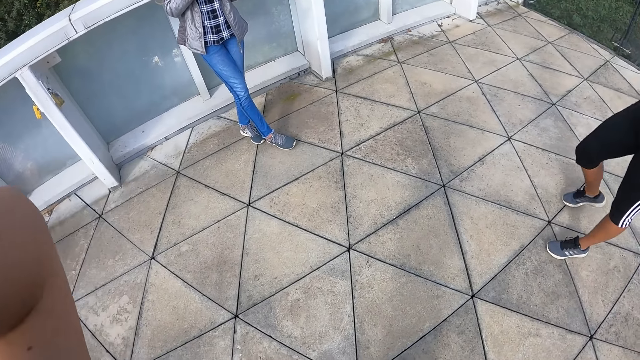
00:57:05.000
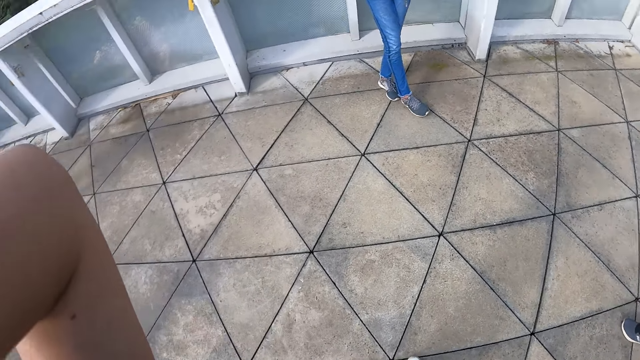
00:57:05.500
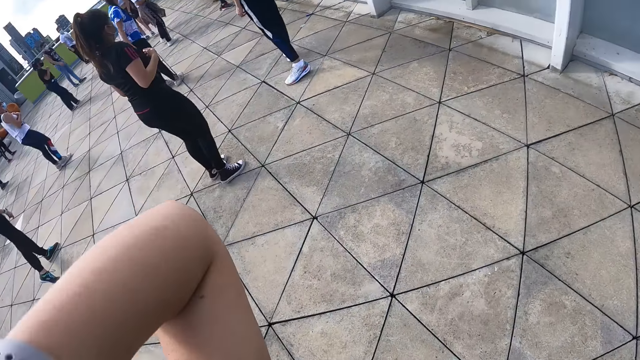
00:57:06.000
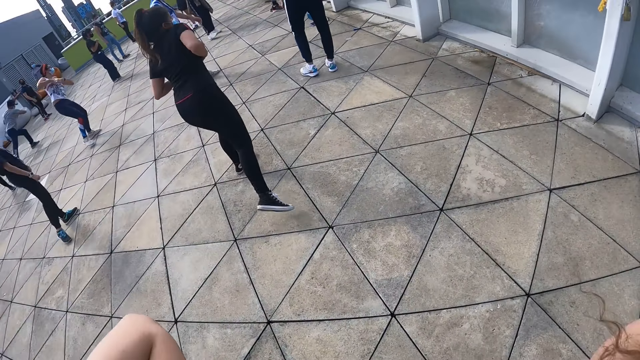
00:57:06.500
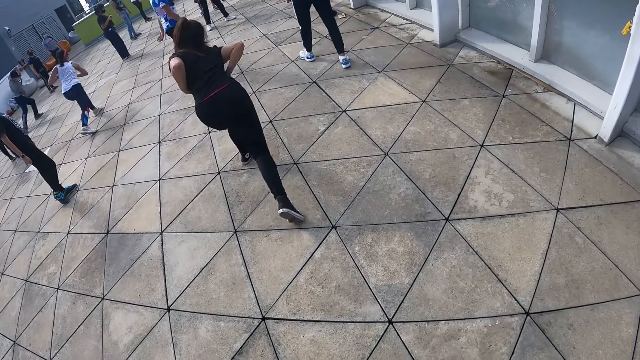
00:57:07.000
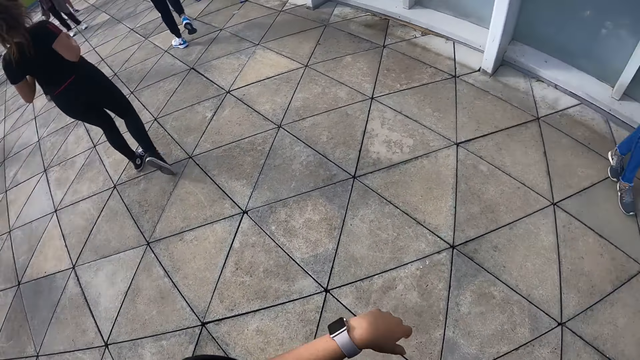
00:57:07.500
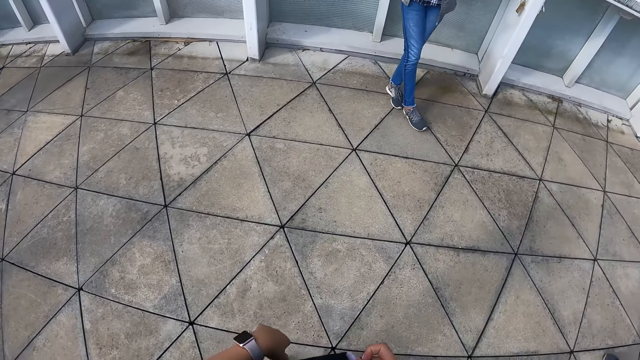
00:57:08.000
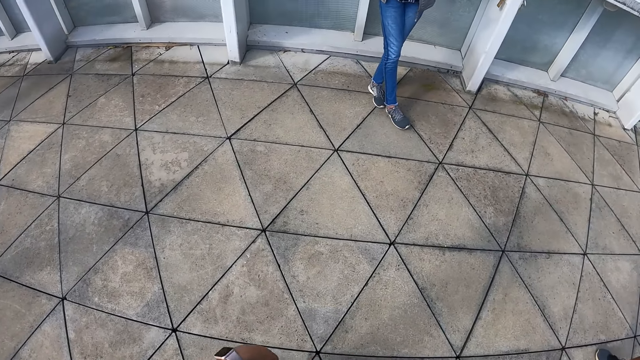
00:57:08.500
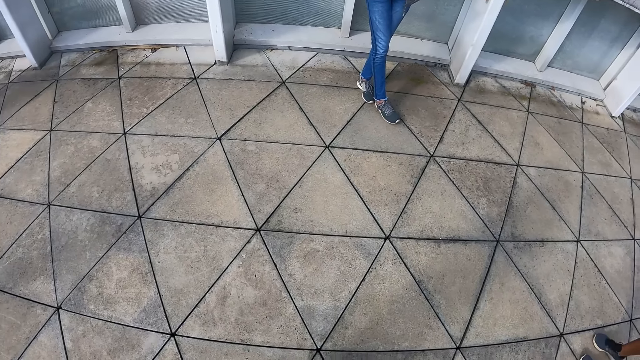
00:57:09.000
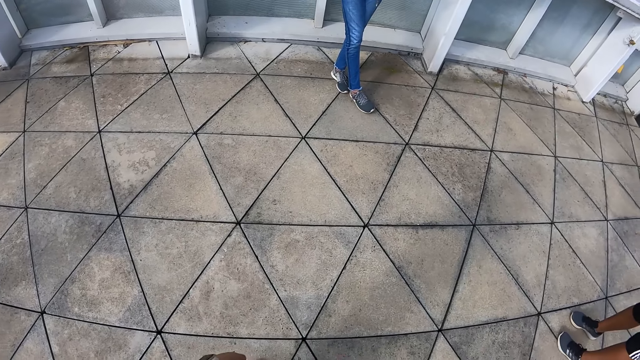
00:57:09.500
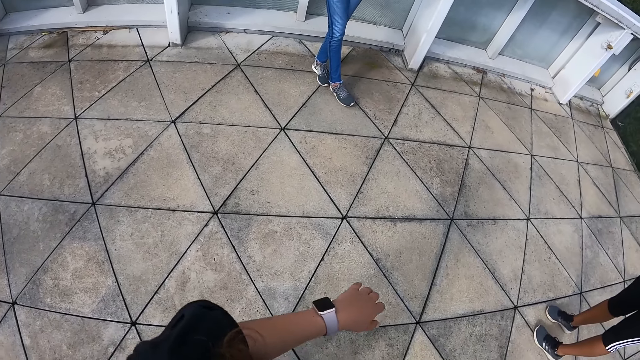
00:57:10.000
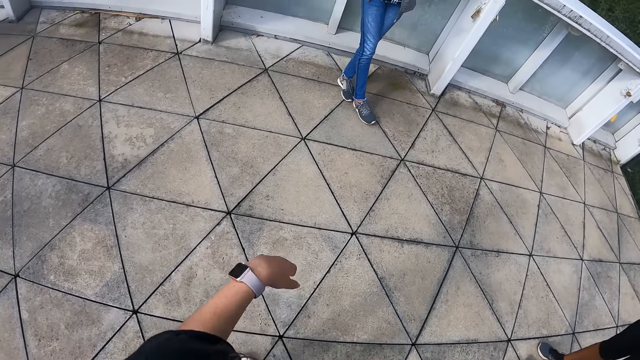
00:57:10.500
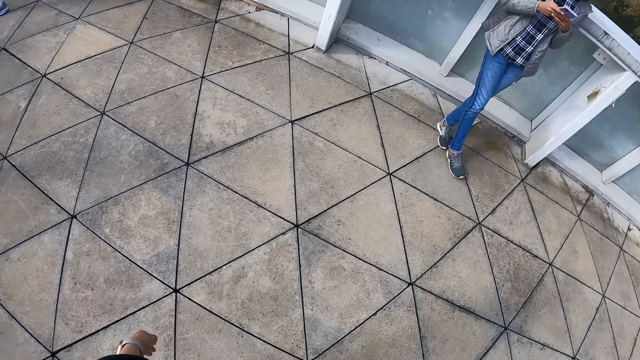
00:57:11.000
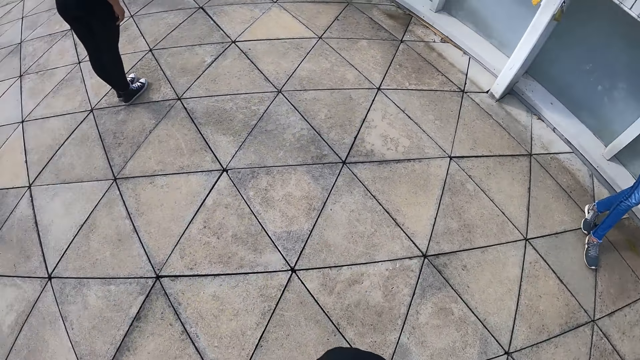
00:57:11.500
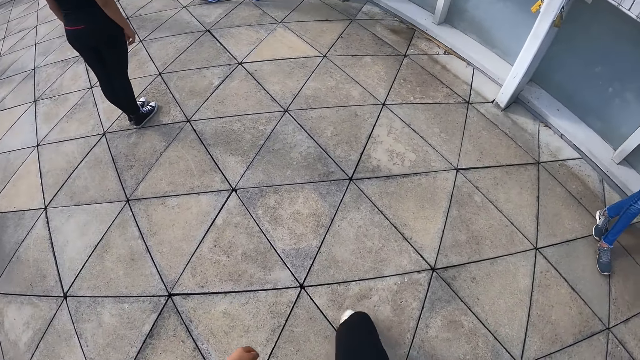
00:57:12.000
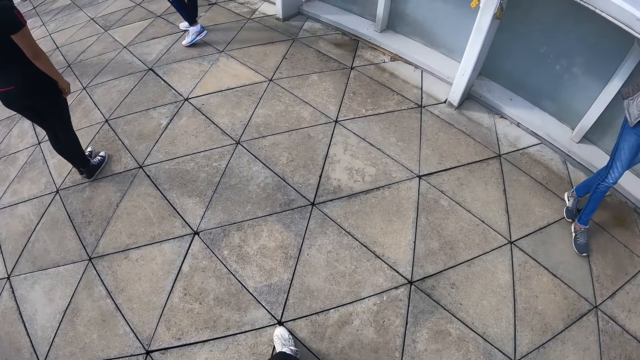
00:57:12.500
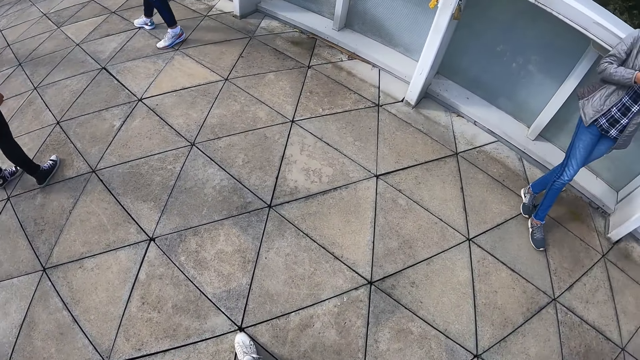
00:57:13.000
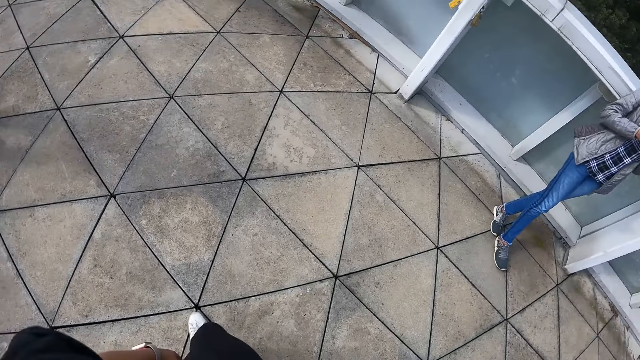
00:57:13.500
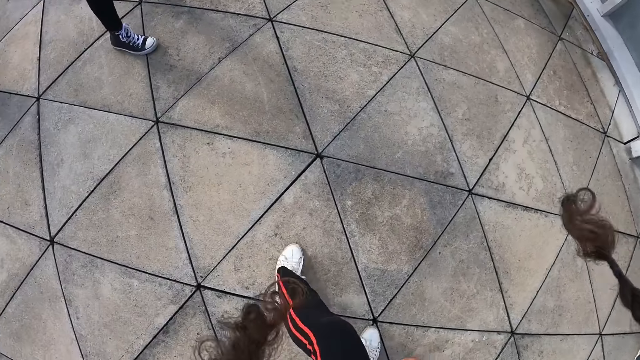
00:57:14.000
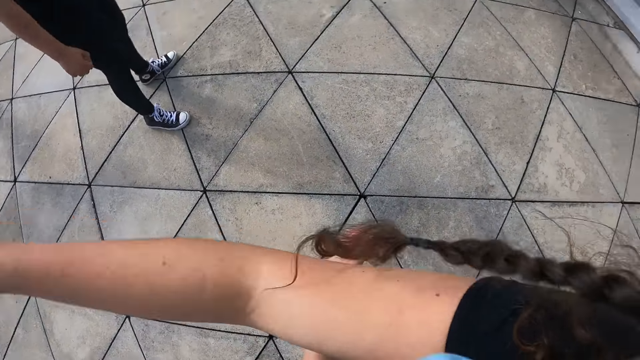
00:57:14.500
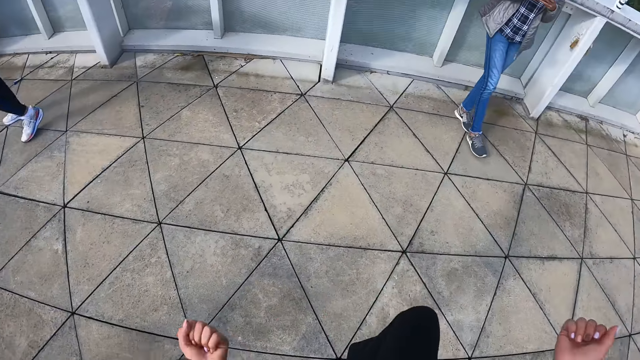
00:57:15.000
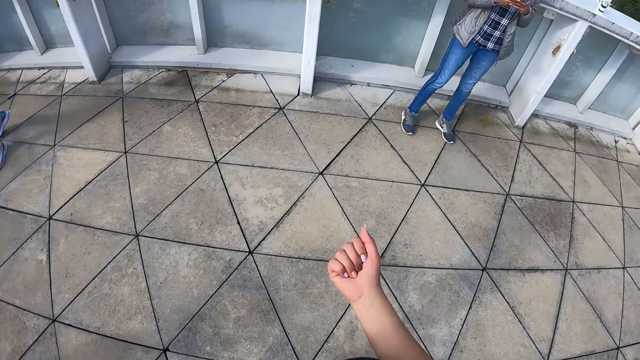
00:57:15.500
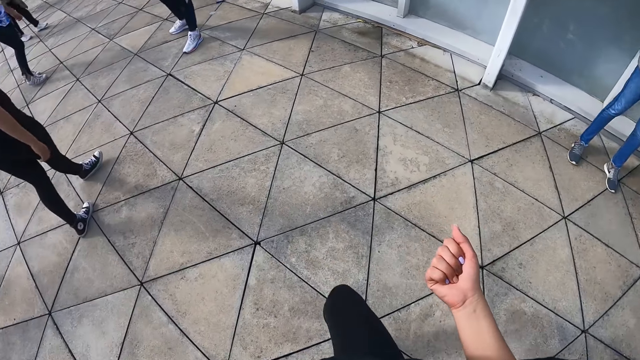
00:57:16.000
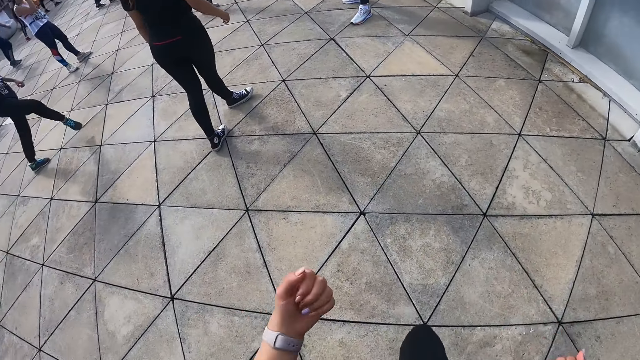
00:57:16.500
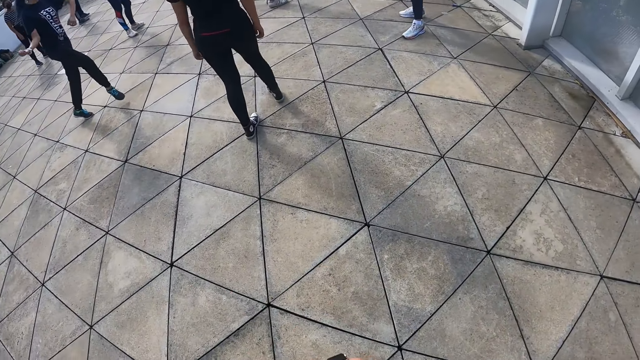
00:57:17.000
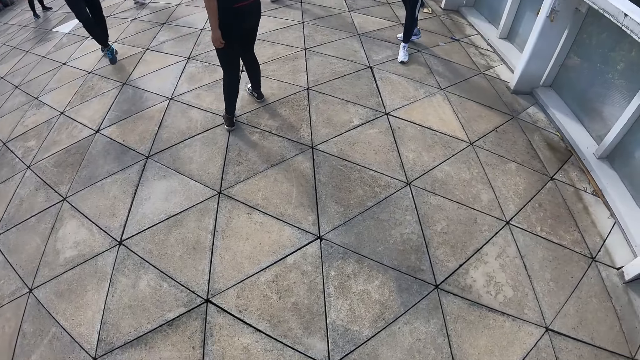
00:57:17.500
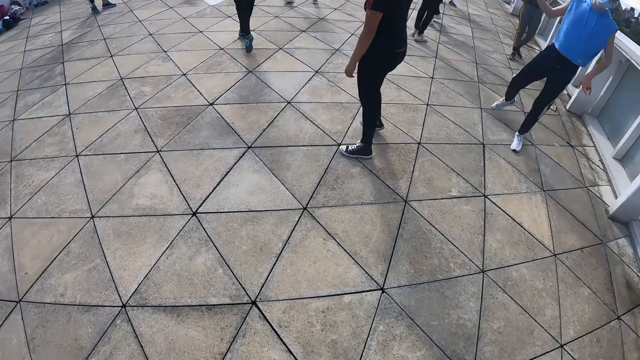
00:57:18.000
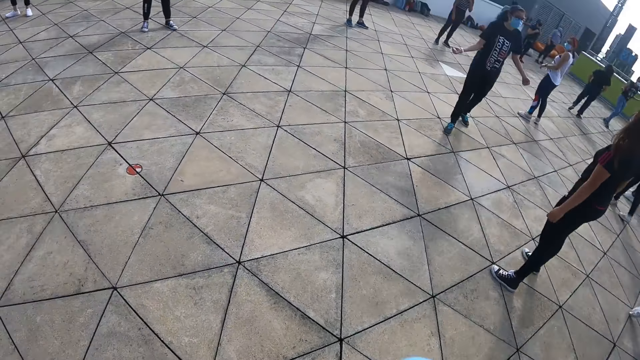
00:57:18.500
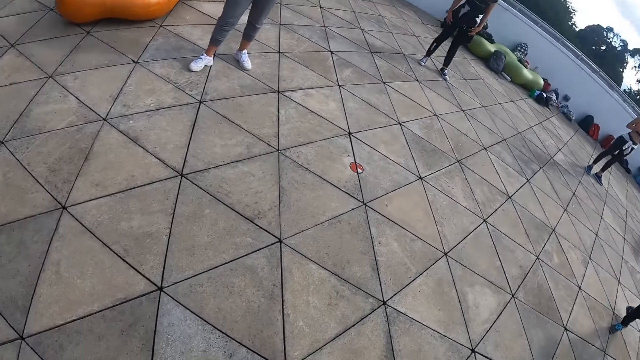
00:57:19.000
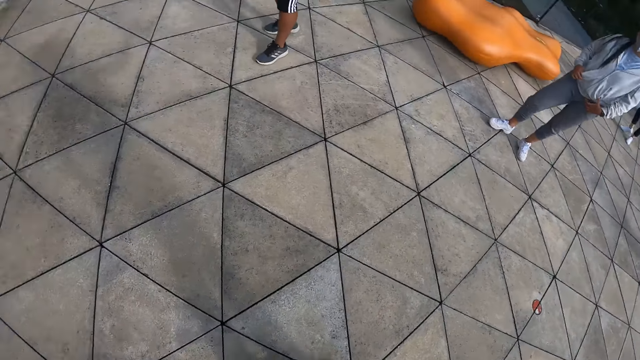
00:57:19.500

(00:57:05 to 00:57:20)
The camera wearer adjusts the camera. A woman stretches. A man stands. The camera wearer stretches. The man uses a phone. The camera wearer stretches.

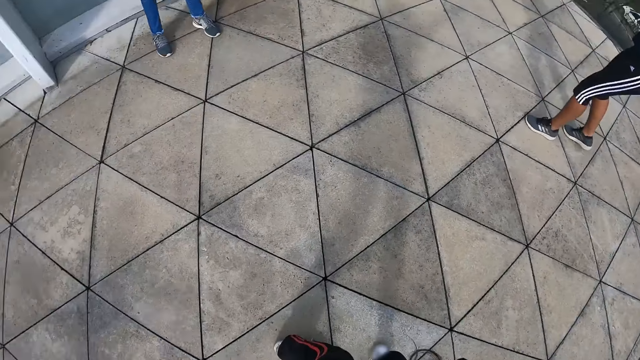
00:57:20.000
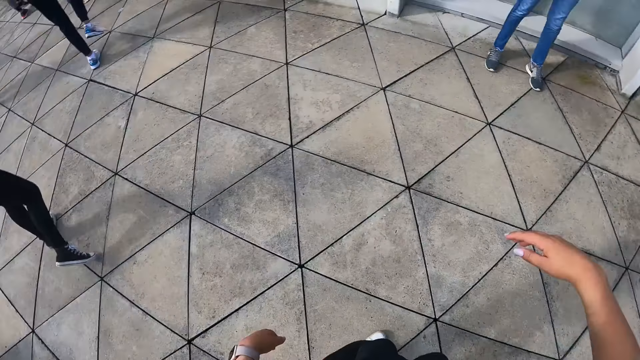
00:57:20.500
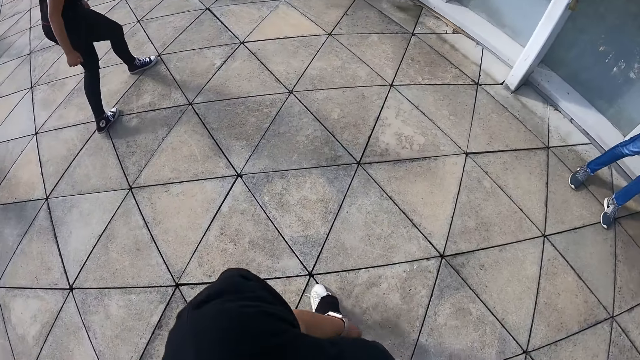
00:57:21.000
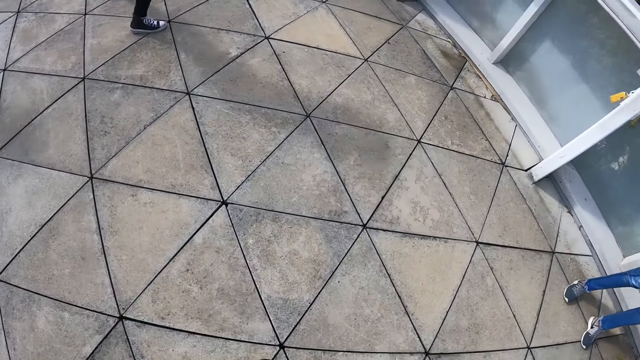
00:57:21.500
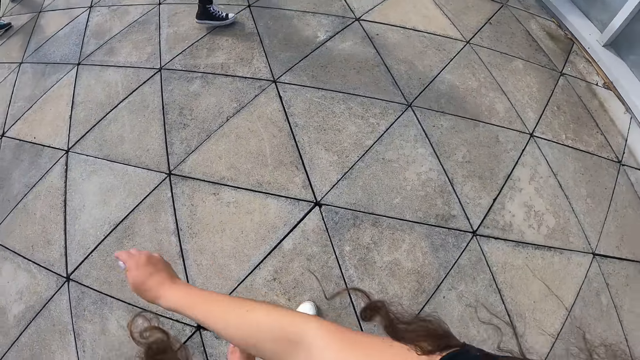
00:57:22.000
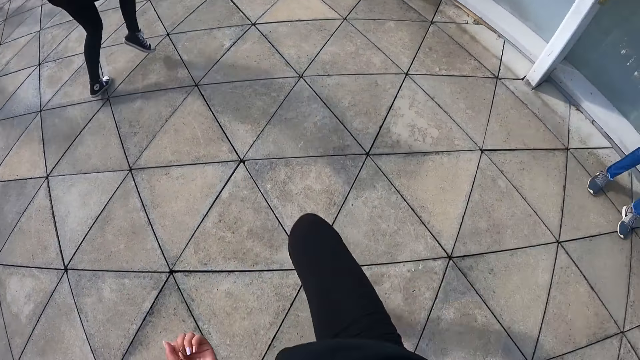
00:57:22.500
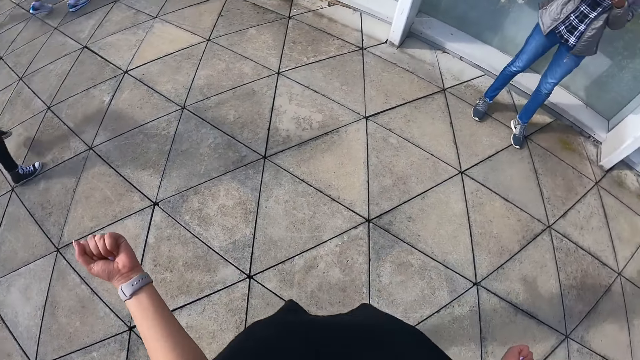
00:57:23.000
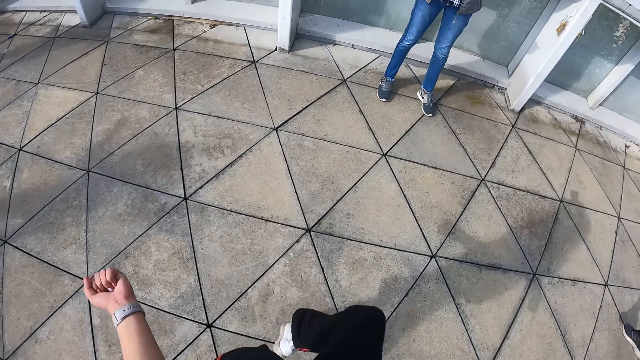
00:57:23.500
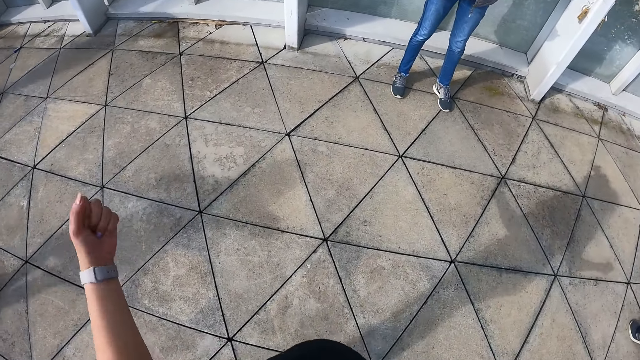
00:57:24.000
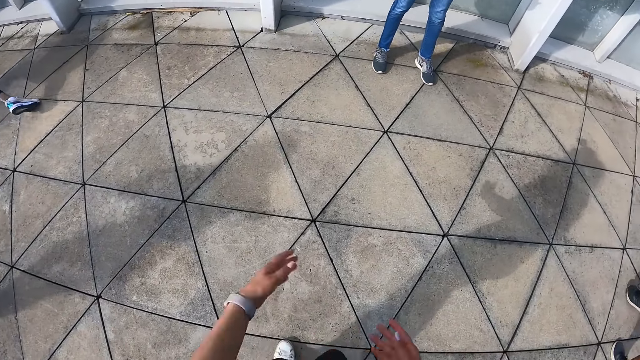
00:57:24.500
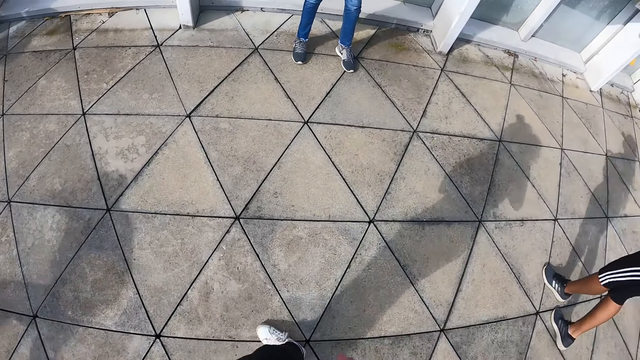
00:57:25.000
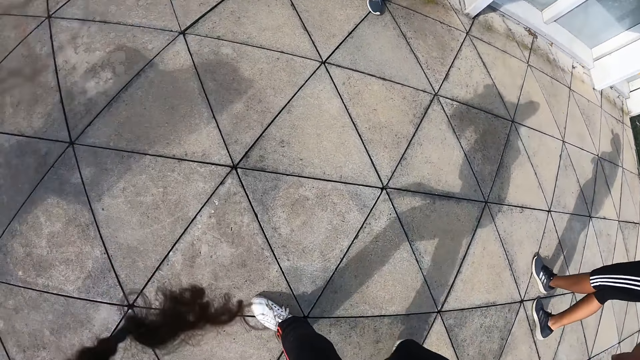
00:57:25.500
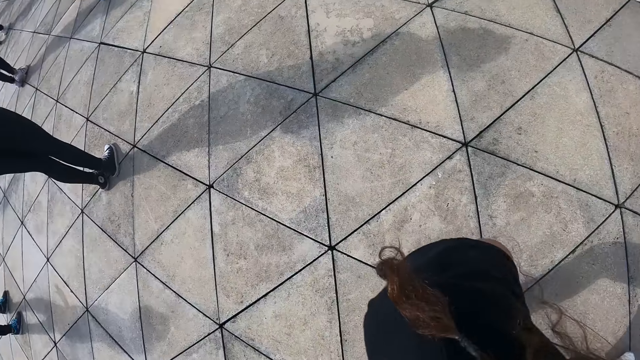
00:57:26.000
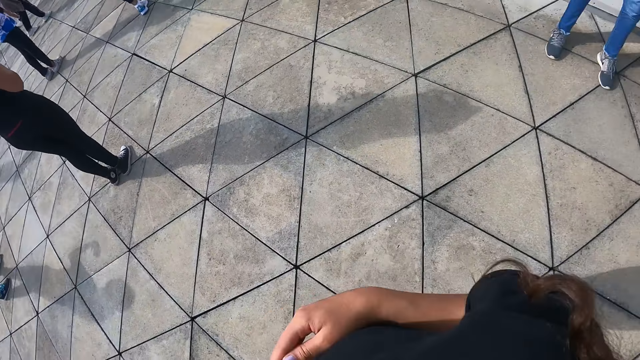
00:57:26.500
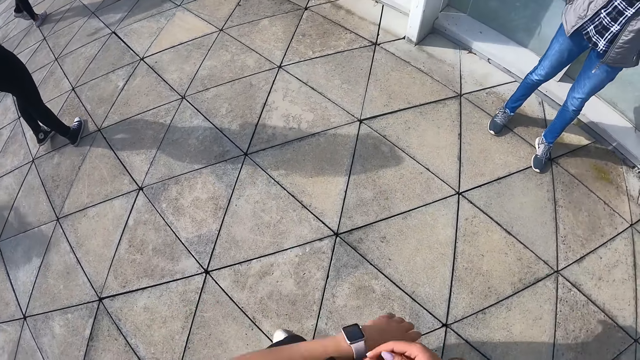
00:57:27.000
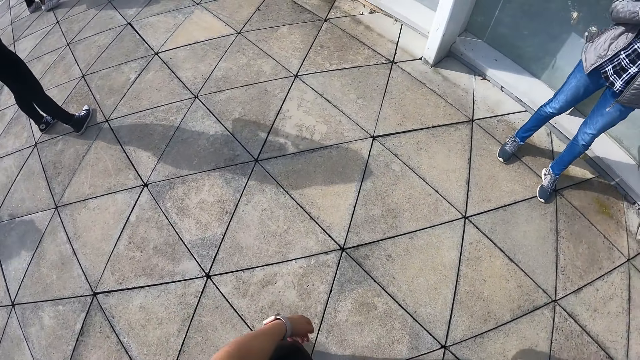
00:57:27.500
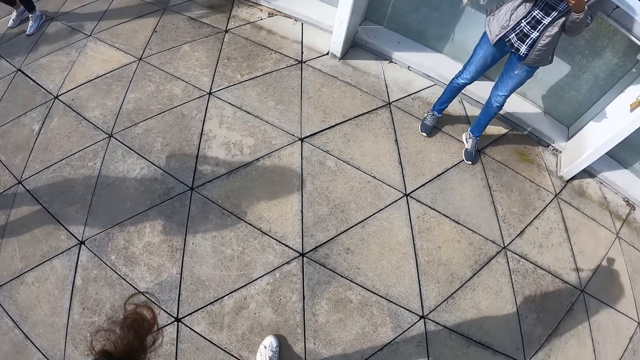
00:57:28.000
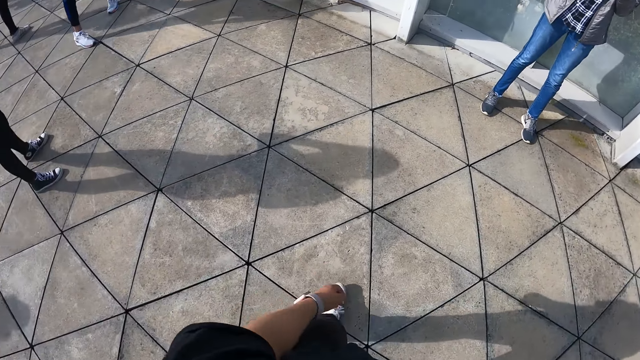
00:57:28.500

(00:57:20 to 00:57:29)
A man stands. The camera wearer stretches.
